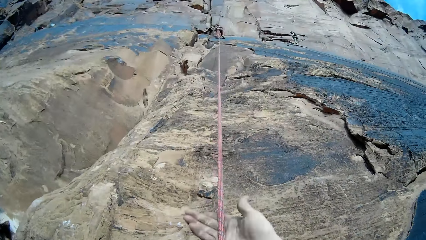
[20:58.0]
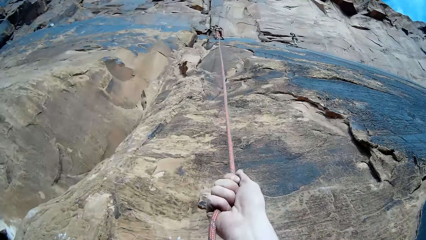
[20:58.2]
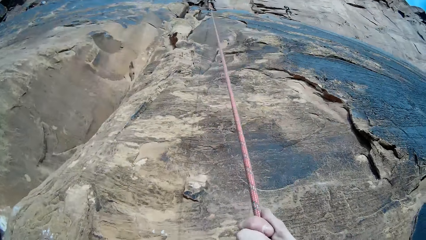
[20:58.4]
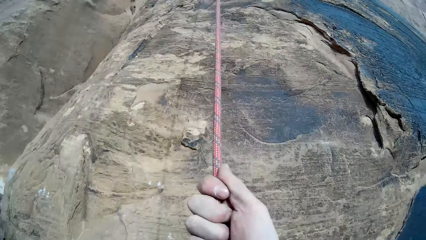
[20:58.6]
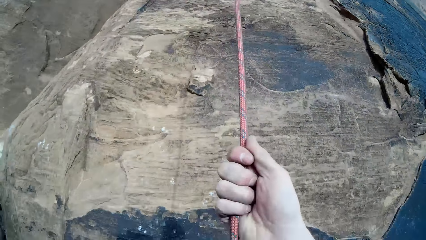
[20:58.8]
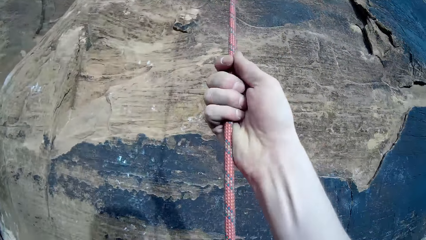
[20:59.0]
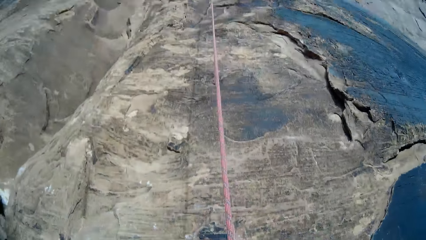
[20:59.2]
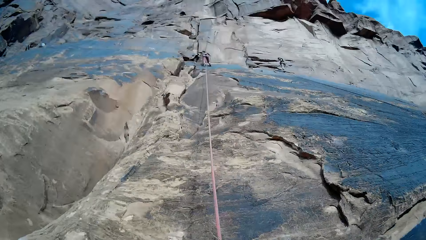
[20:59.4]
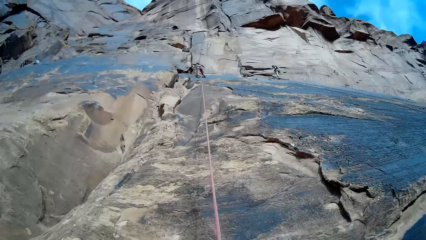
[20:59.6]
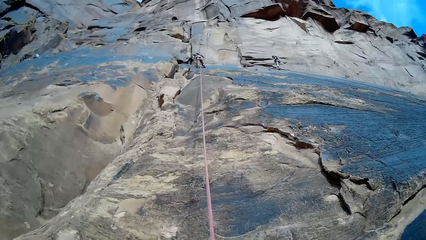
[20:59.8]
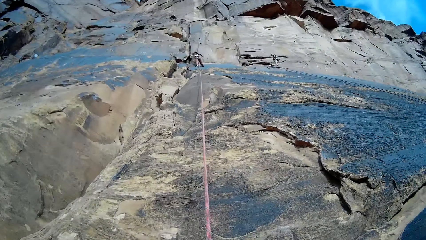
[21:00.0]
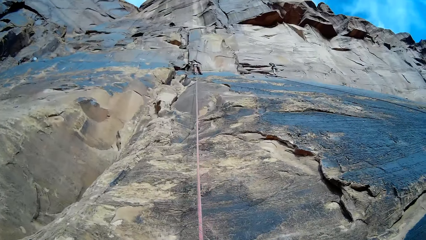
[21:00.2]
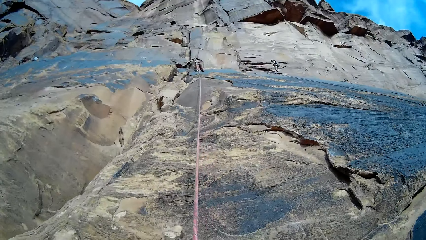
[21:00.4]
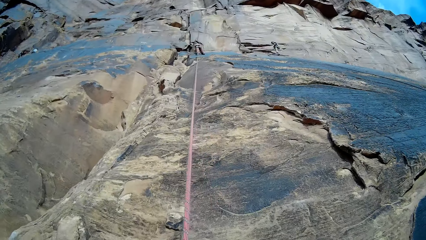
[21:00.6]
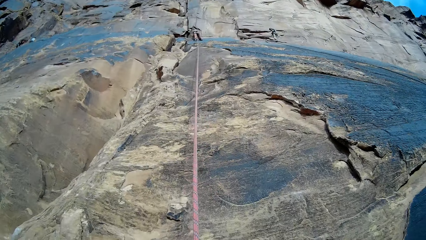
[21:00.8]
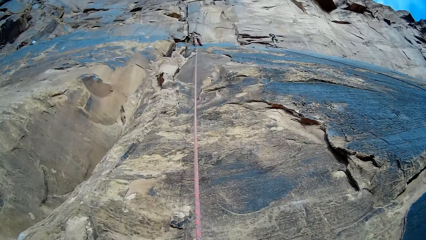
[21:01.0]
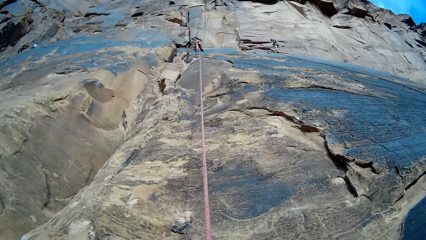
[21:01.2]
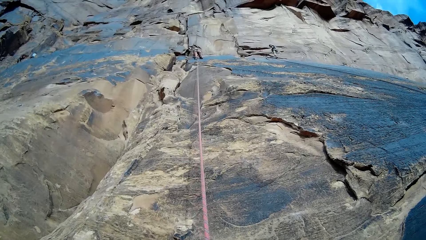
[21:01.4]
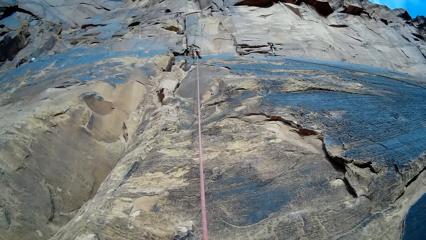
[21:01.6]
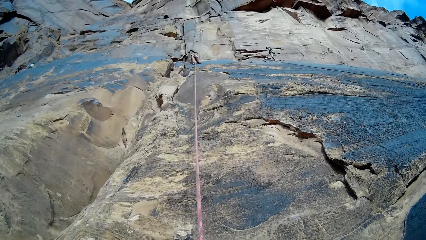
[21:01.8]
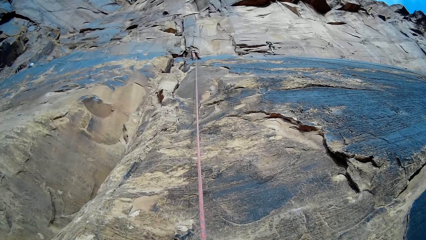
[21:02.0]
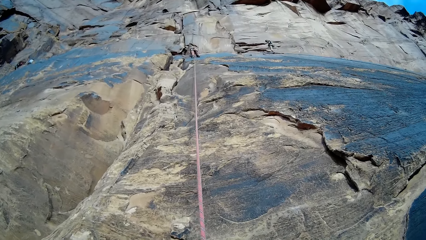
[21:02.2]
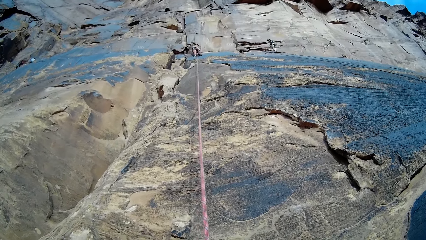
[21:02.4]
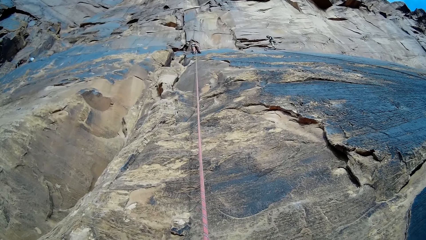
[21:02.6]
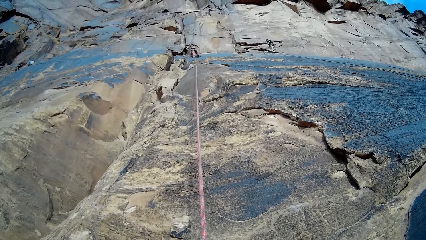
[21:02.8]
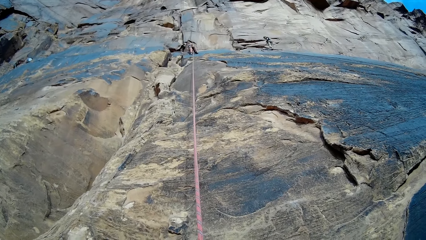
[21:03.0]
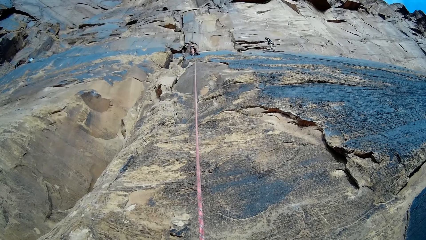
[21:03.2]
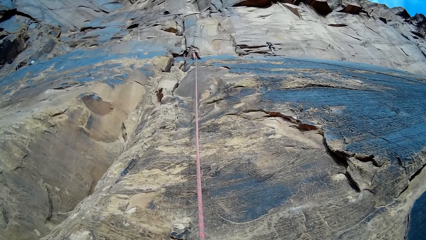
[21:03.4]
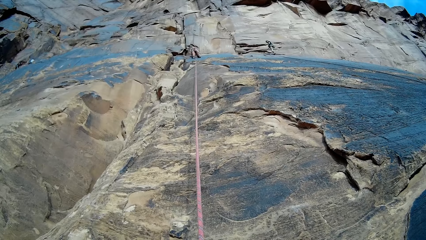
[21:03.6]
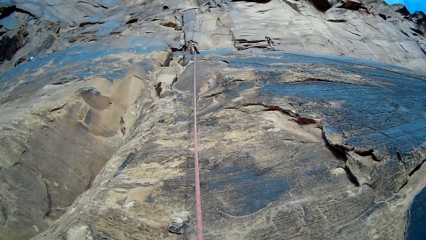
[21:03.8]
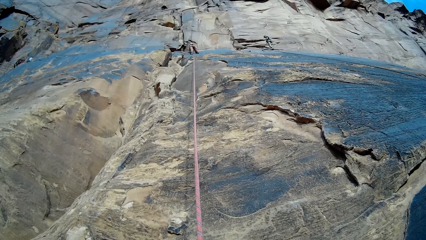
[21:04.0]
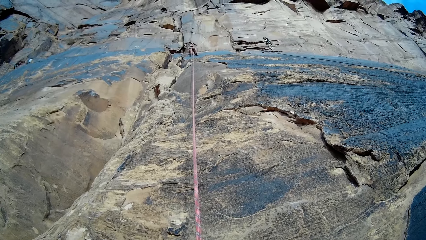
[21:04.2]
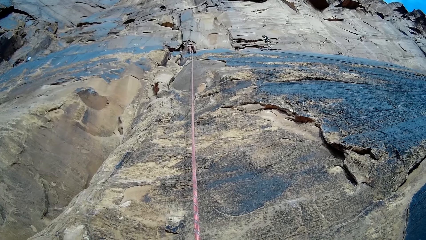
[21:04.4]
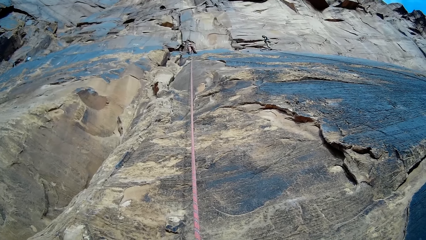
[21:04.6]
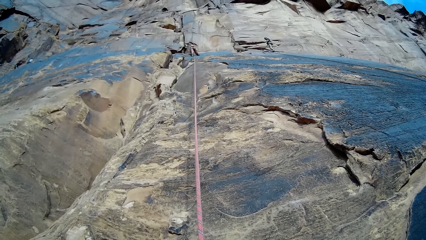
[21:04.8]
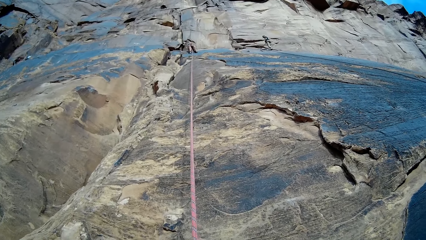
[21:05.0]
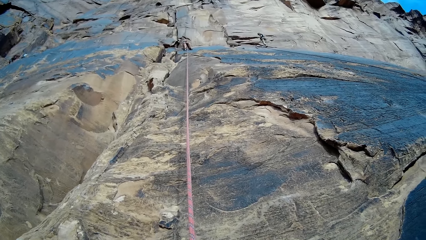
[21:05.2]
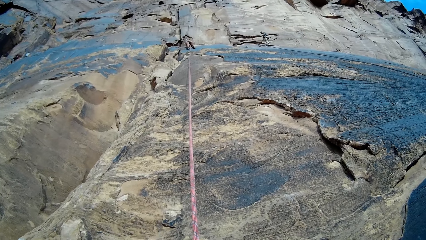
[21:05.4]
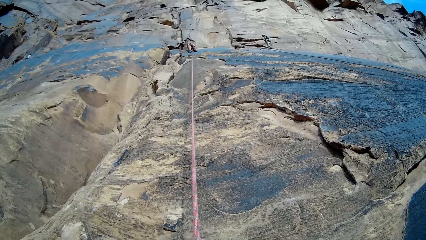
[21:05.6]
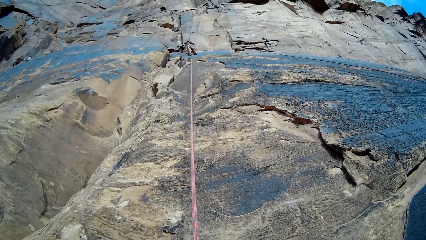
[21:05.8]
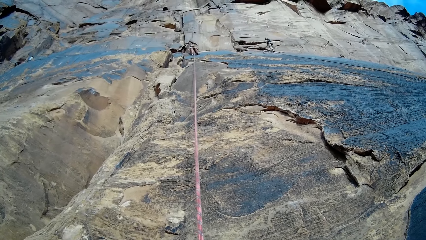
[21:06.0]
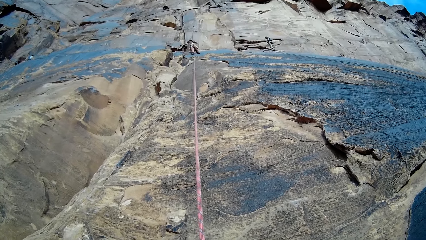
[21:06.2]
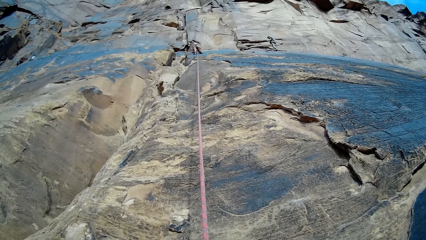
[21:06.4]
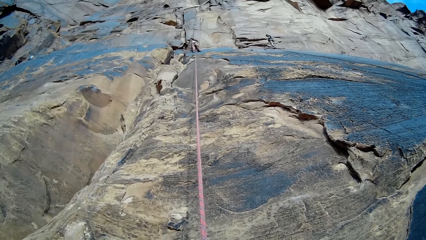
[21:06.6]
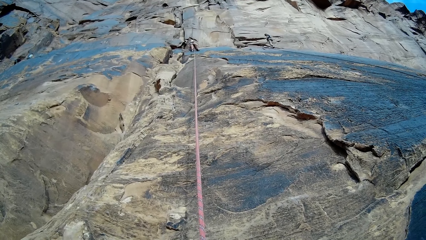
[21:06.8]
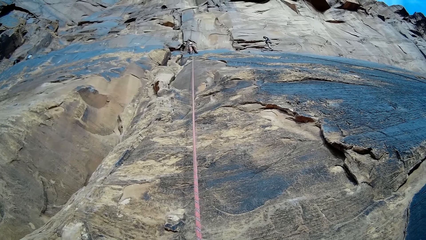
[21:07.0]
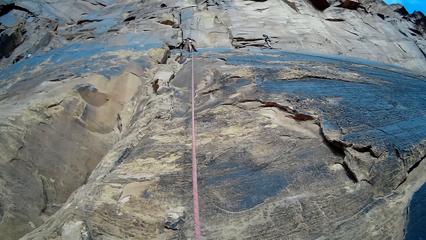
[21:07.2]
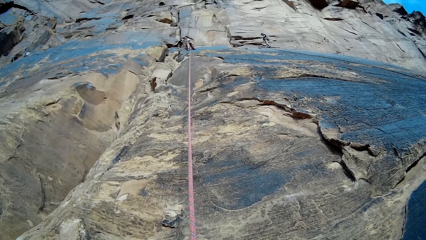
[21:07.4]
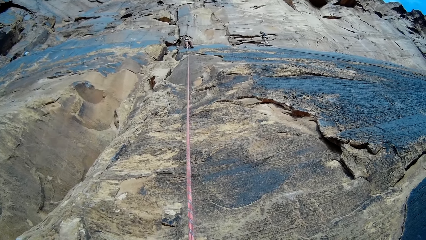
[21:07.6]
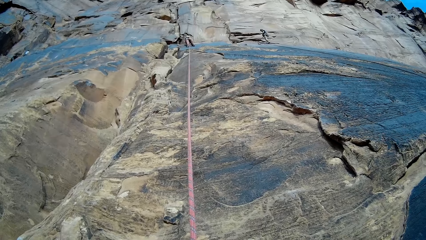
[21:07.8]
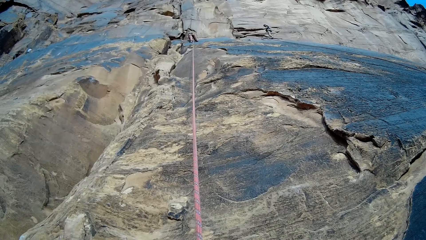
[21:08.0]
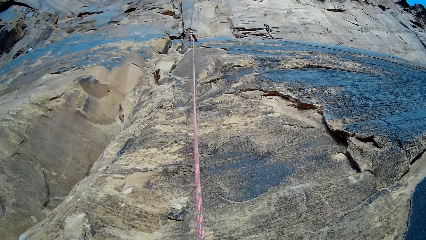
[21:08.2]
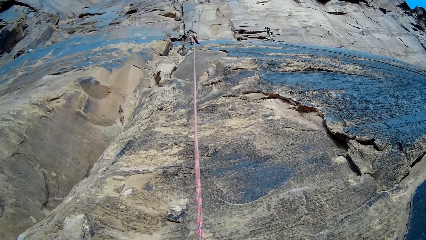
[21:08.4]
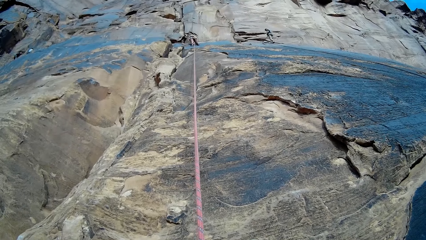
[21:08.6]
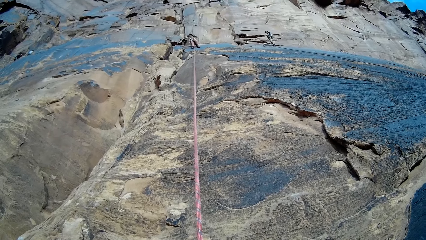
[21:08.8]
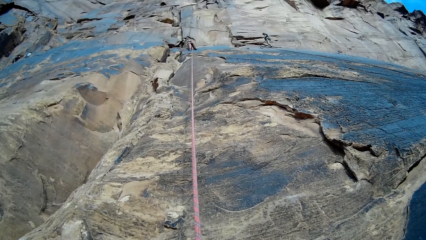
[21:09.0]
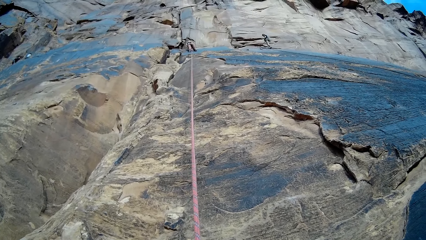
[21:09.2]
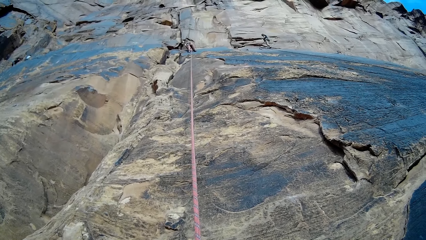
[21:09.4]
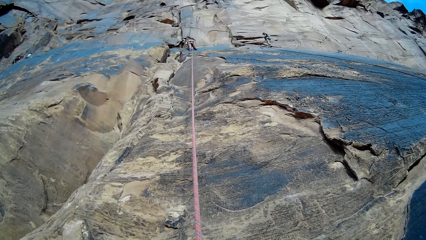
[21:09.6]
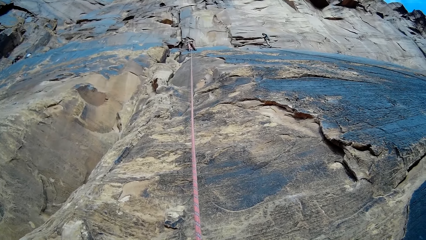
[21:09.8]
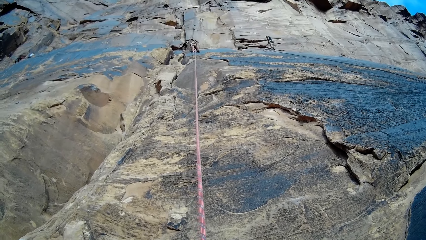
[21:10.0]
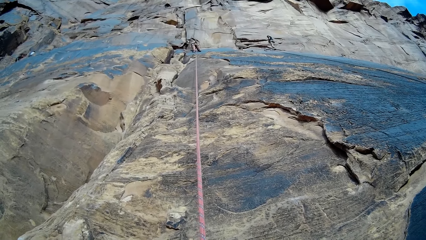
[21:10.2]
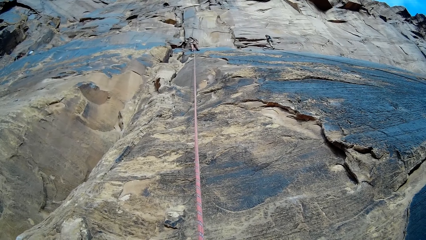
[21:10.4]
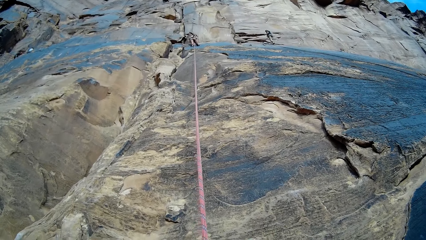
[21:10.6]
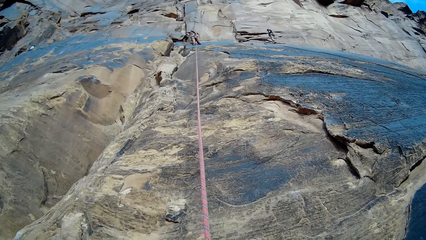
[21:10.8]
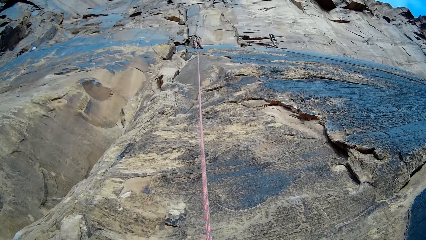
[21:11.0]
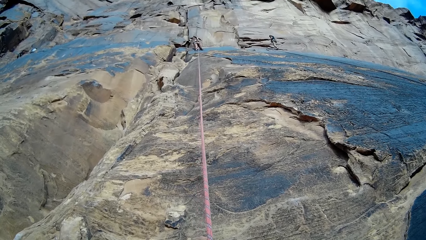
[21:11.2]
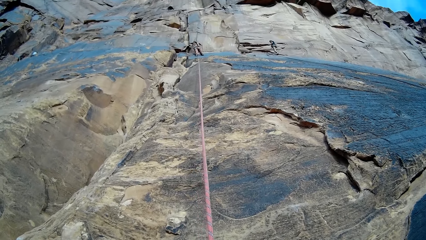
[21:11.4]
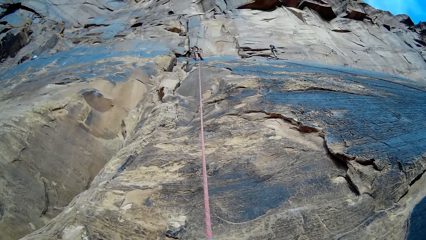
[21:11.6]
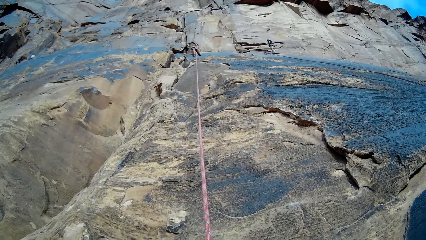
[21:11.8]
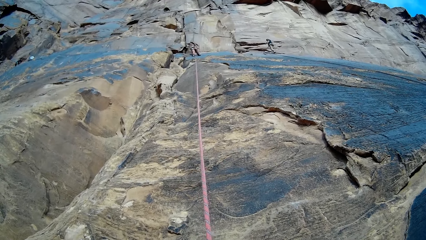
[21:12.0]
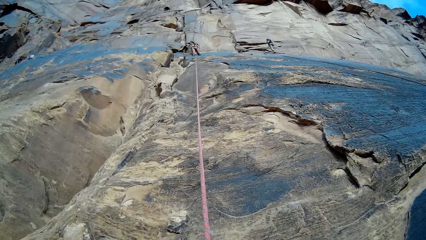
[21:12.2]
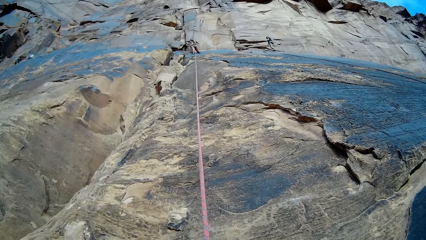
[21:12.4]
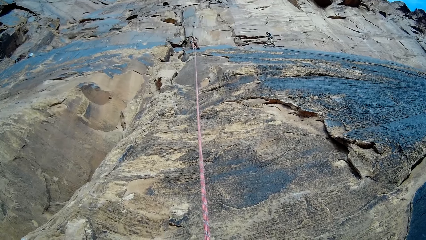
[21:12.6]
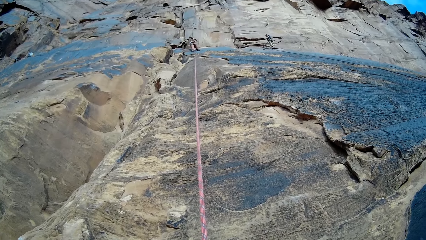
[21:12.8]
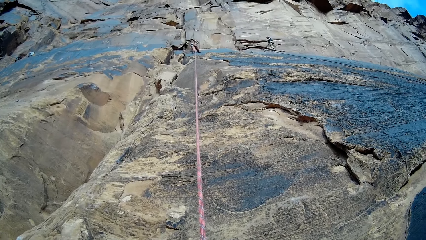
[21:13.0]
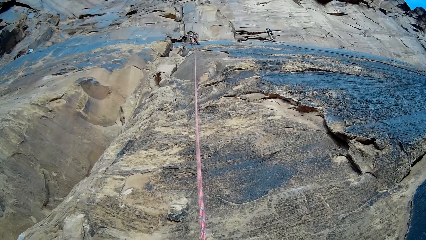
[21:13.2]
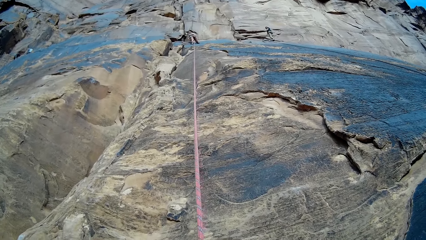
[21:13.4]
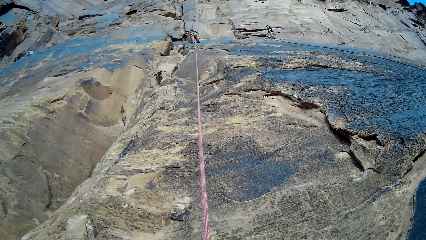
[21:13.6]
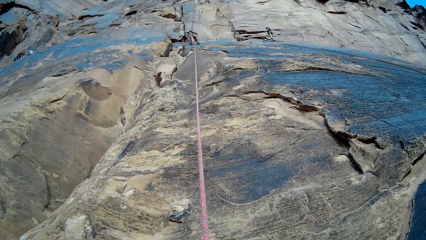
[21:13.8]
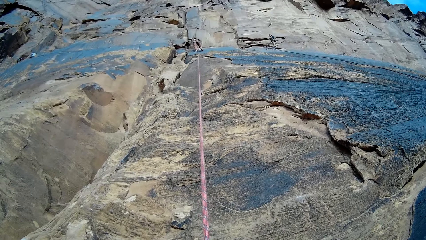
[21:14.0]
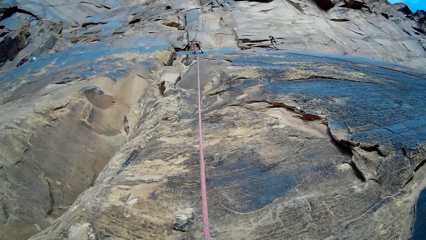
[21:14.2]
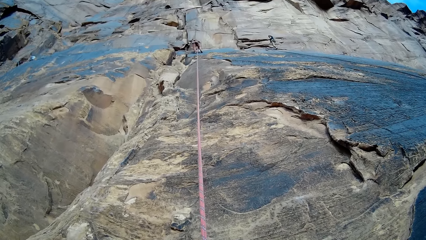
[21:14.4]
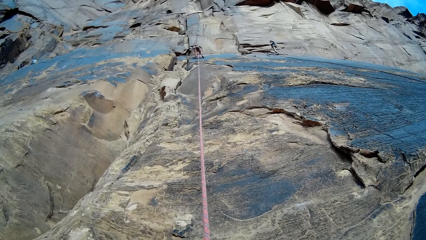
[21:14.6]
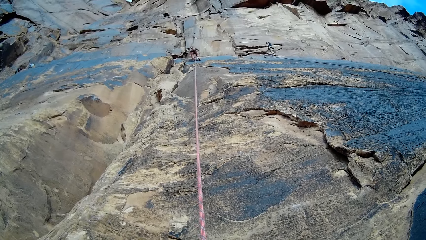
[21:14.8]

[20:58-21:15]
A person stands. Another person stands.
